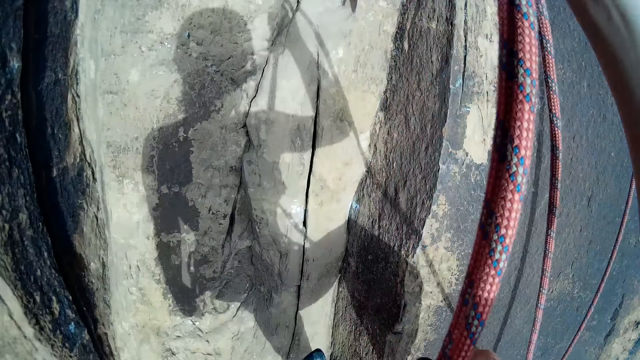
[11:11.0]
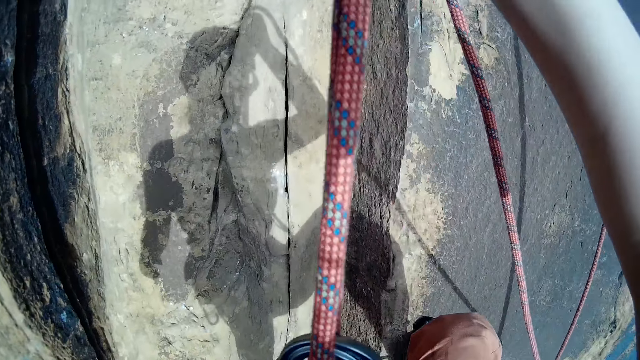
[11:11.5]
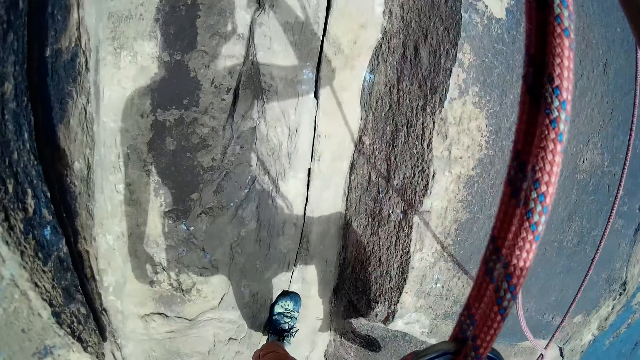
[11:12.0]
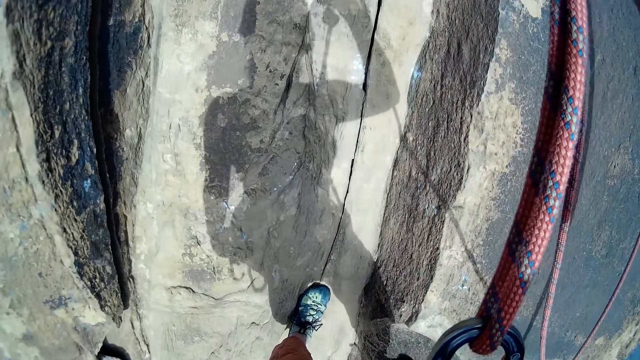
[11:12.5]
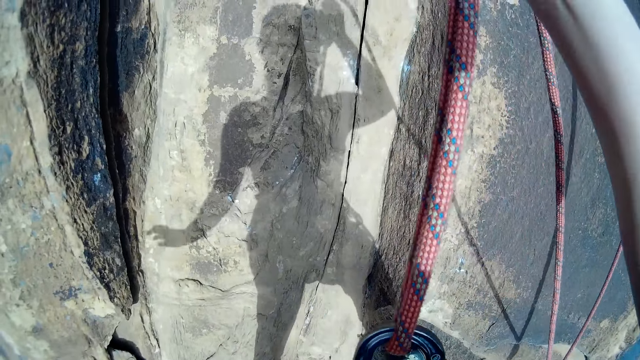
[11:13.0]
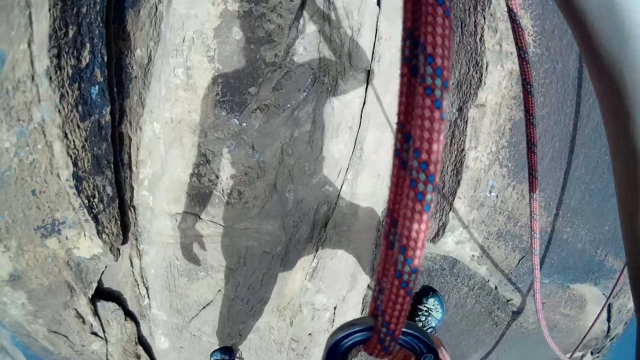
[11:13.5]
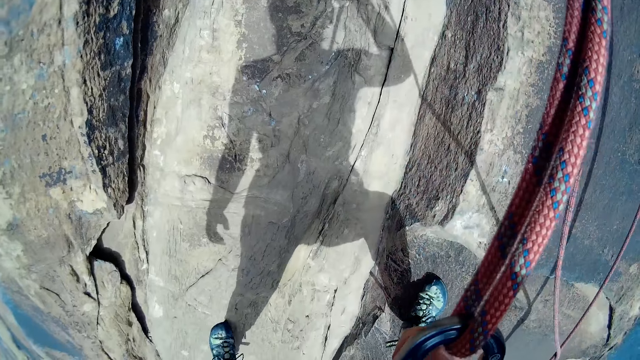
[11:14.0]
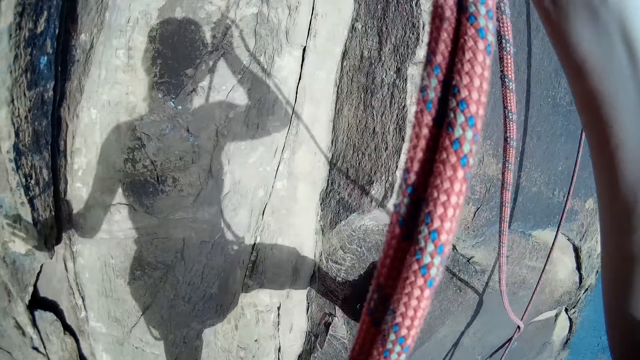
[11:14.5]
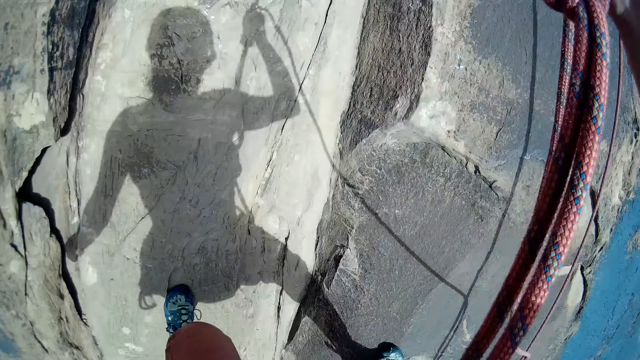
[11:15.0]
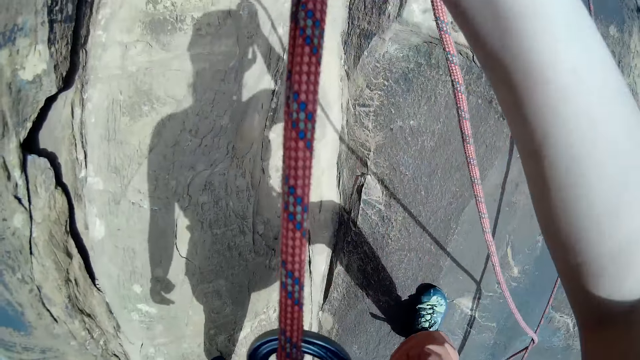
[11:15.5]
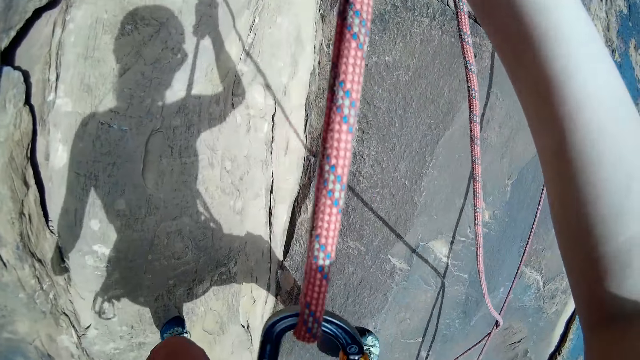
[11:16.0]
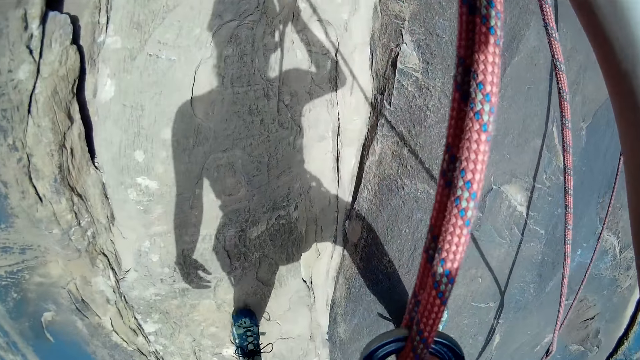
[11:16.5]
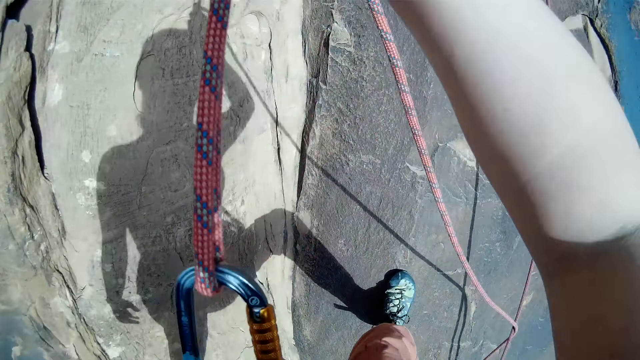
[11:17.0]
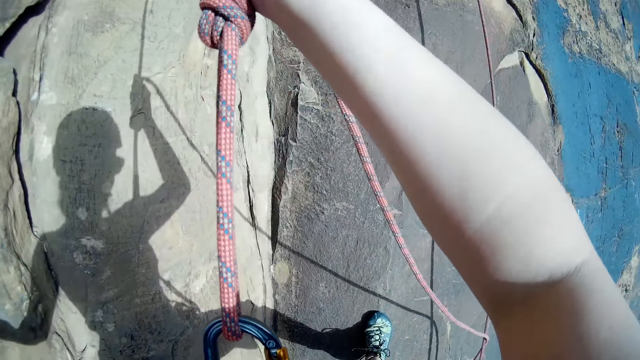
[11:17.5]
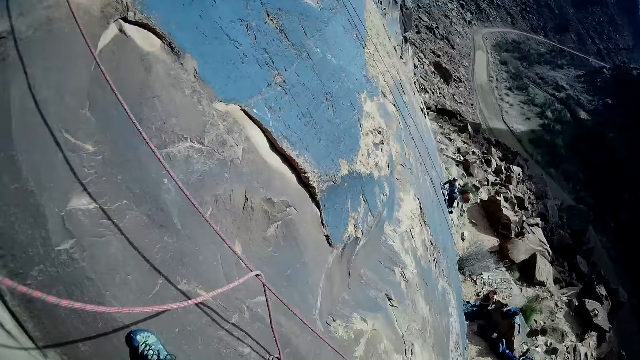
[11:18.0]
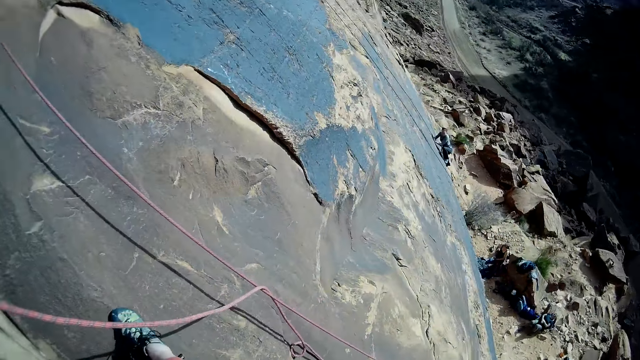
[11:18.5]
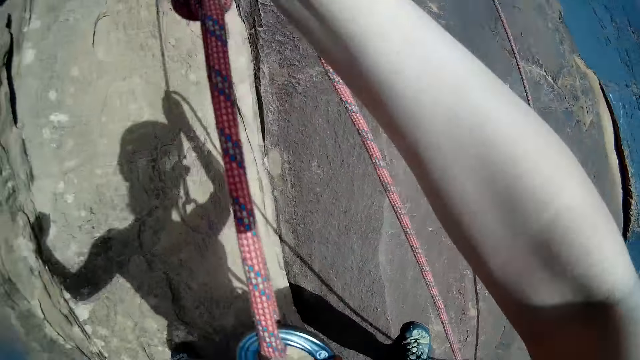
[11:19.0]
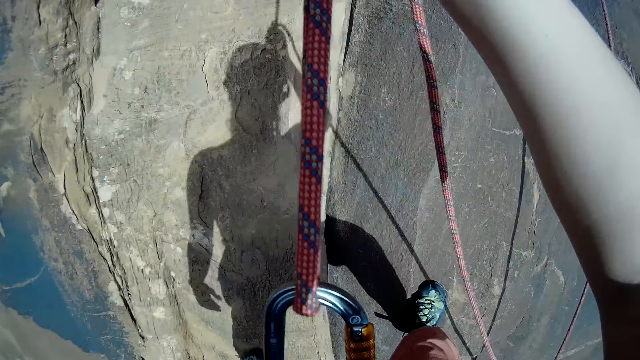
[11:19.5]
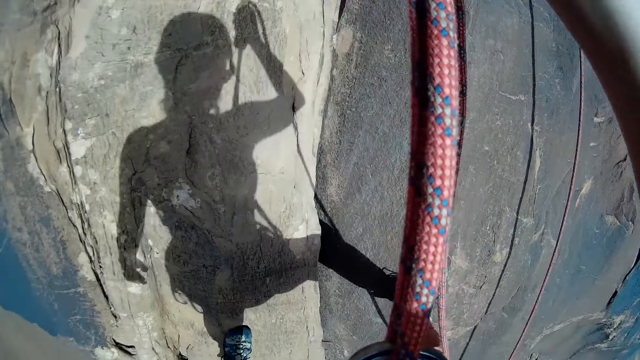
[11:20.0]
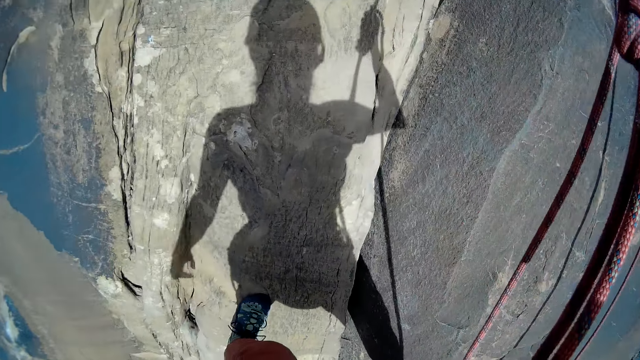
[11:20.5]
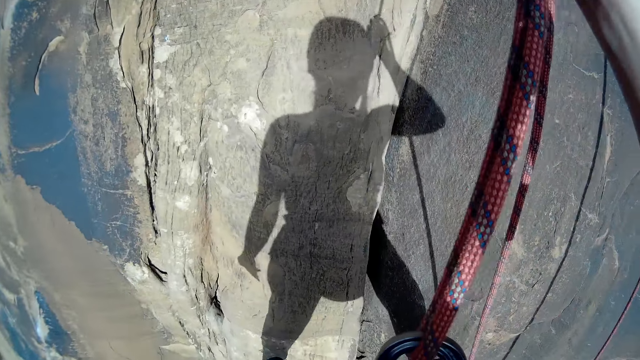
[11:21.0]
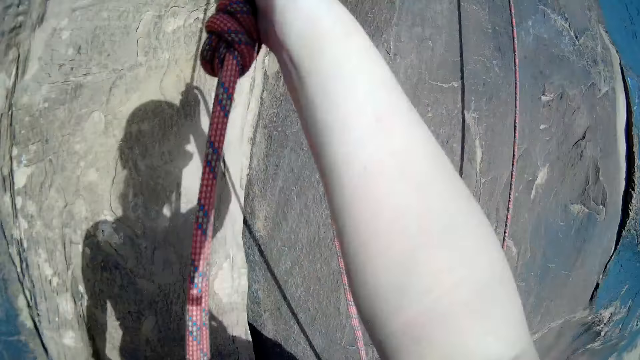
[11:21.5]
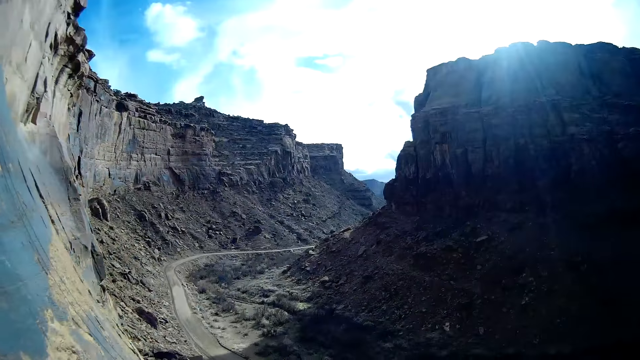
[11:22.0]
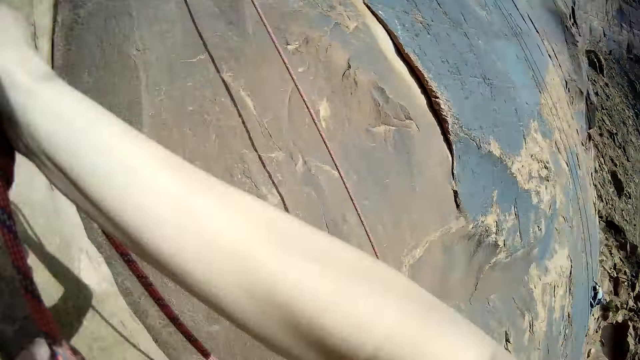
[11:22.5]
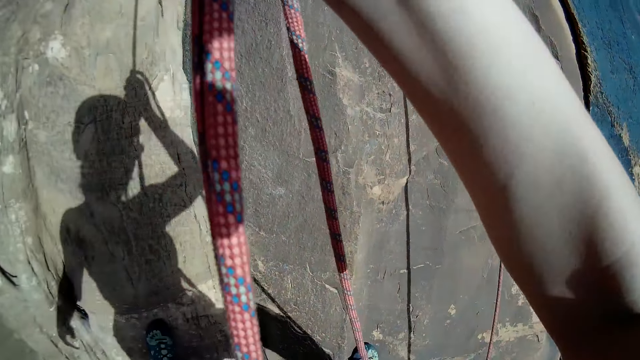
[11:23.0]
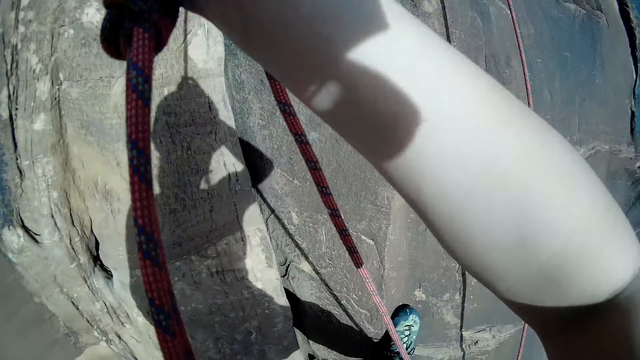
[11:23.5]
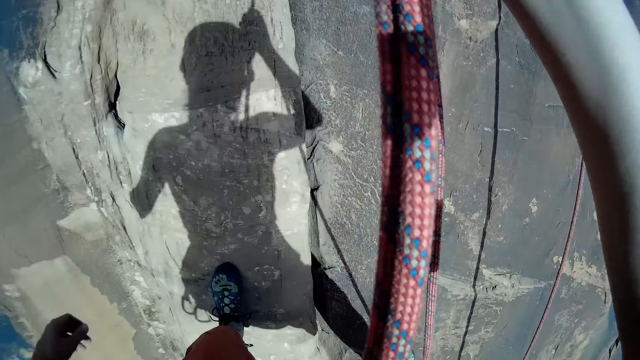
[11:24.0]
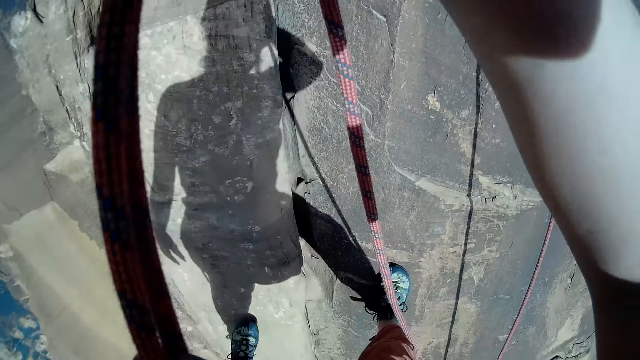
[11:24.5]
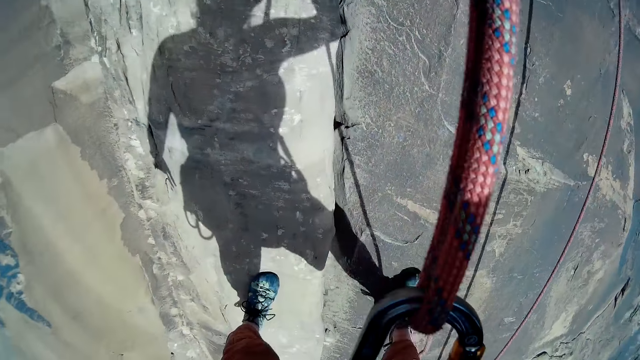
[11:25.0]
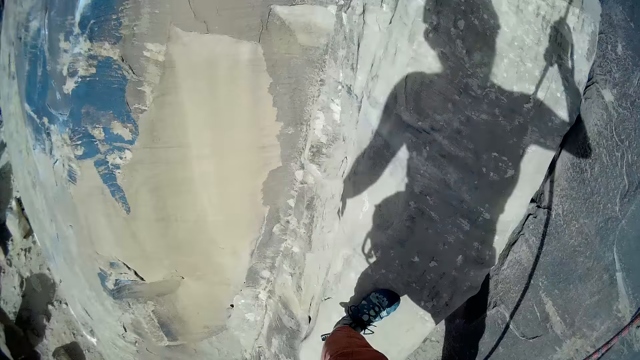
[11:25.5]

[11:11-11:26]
A man moves the hand. The man steps backward. The man touches the rock. The man looks around. The man moves the hand. The man steps backward. The man looks around. The man steps backward.

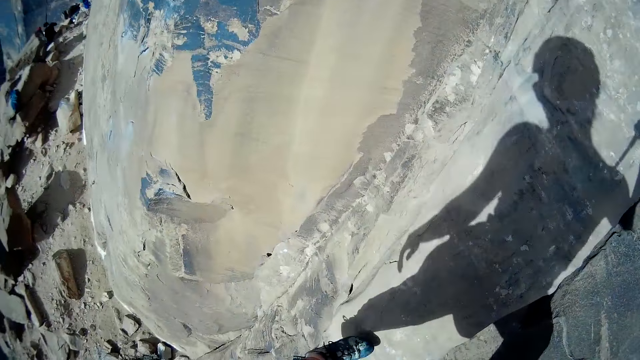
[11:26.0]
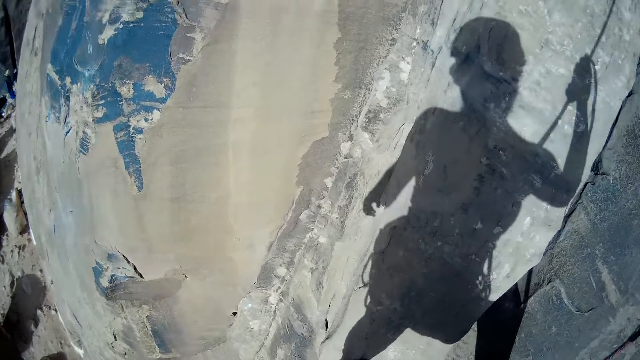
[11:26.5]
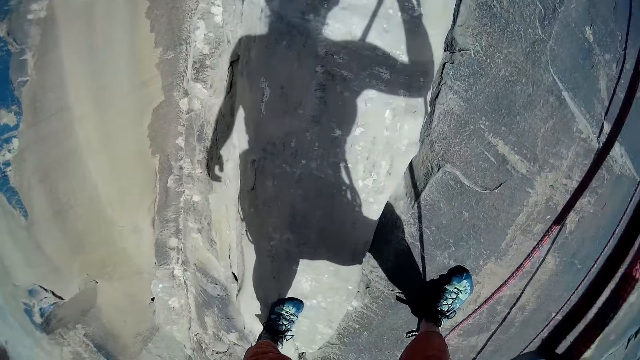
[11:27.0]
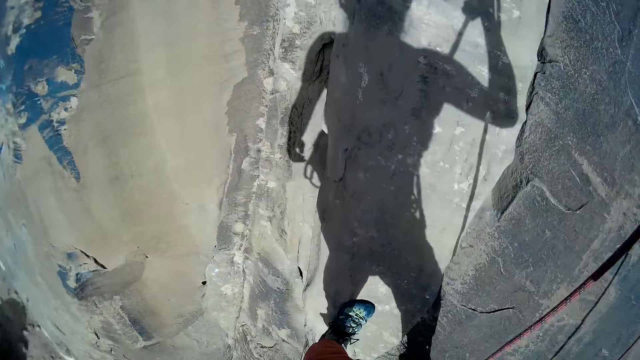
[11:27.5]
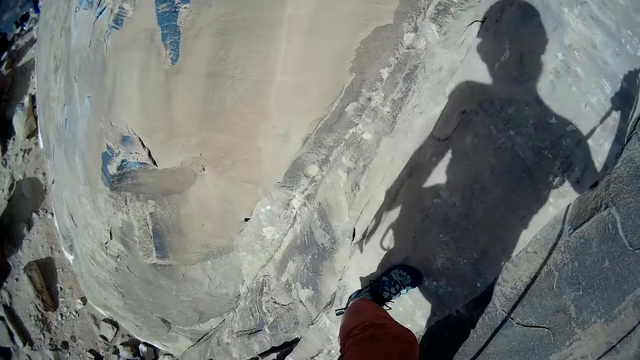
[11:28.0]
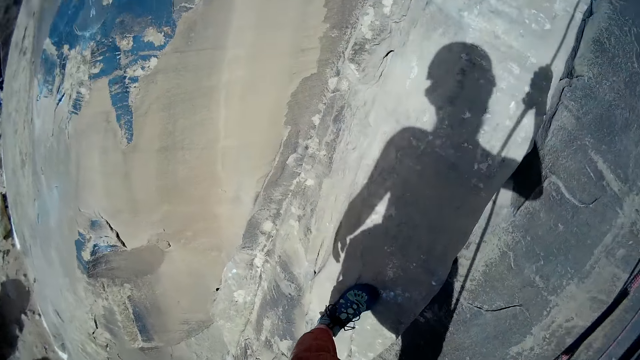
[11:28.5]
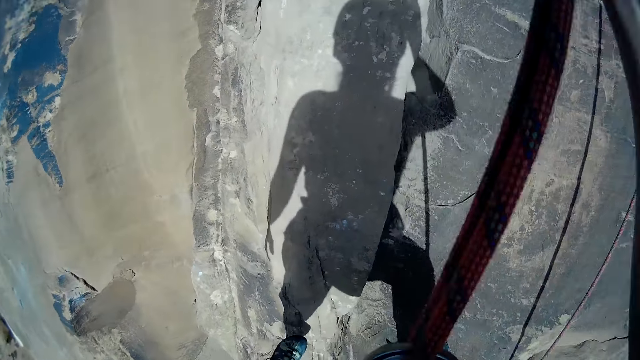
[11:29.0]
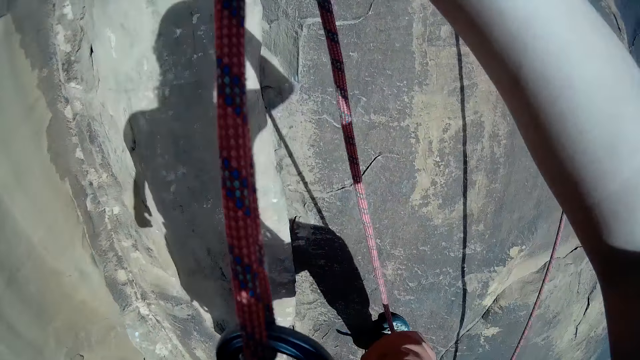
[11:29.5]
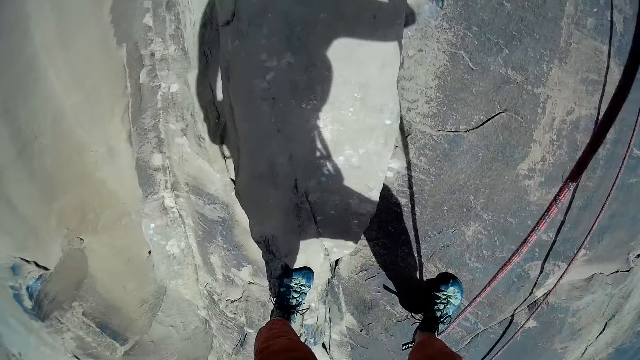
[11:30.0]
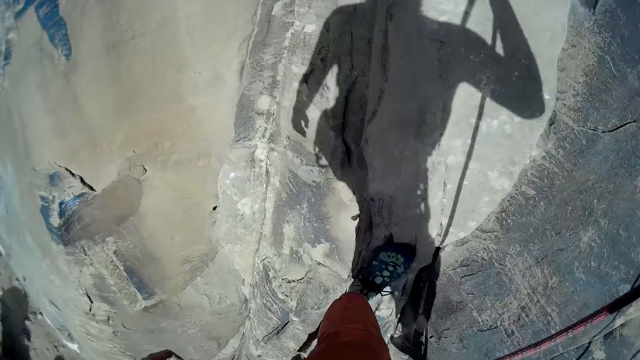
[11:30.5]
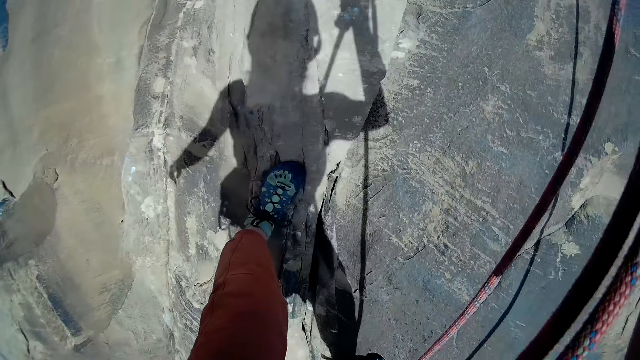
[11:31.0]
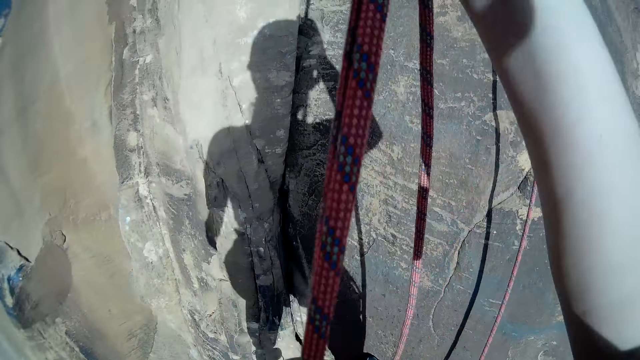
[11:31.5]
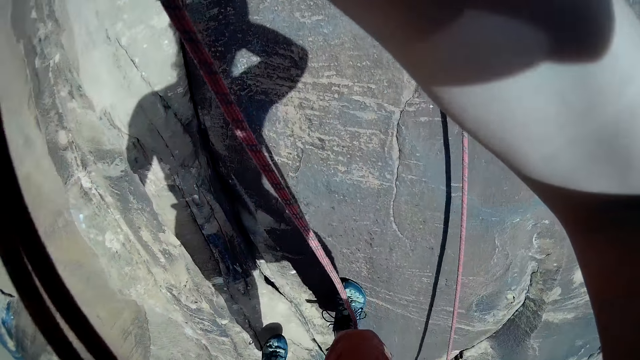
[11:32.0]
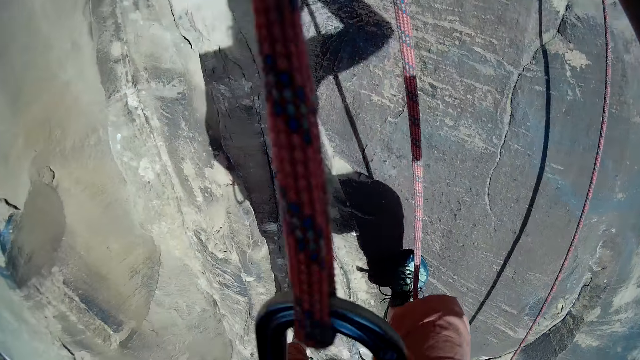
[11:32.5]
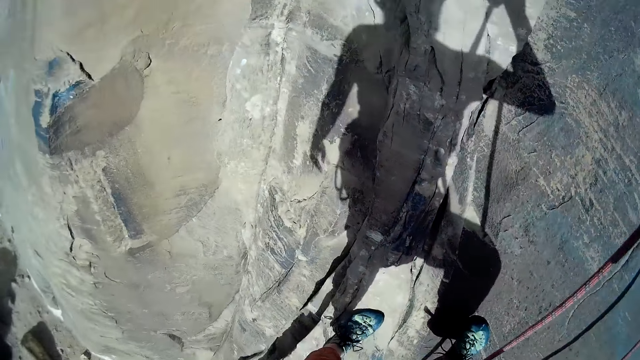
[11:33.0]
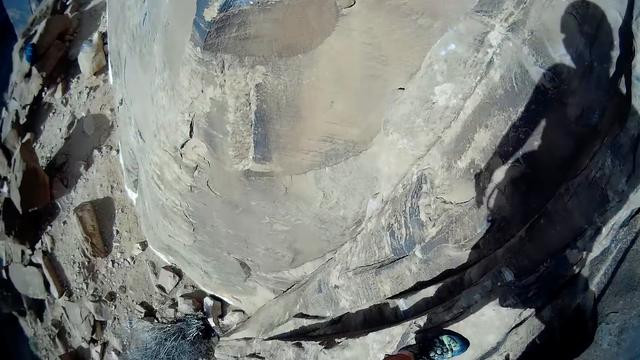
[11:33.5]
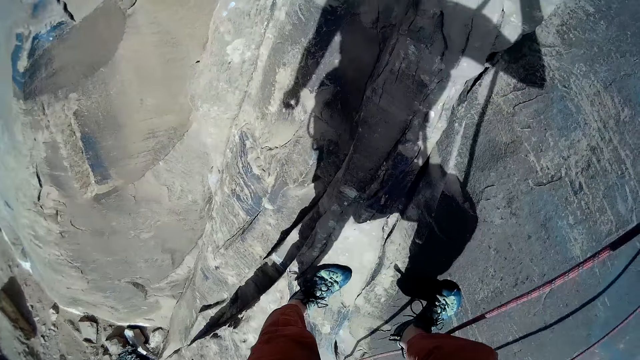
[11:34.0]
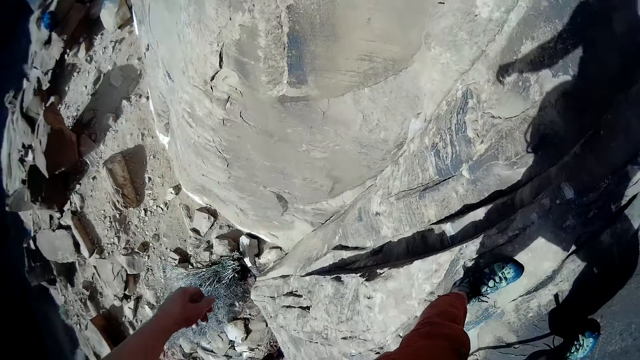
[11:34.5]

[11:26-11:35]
A man looks around. The man steps backward.
